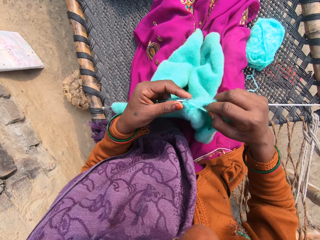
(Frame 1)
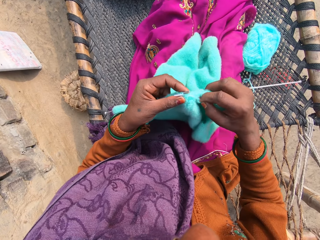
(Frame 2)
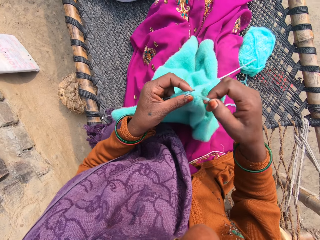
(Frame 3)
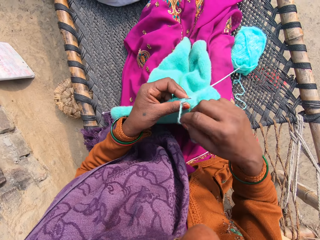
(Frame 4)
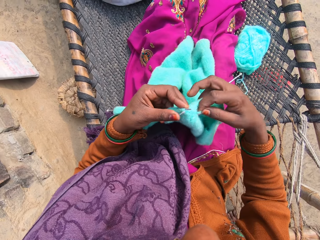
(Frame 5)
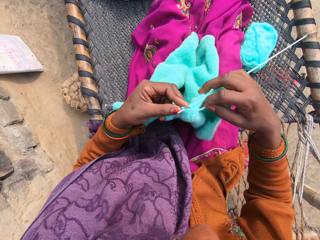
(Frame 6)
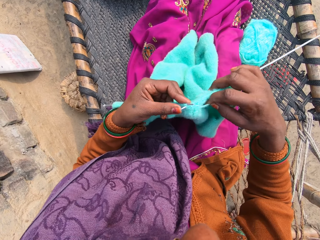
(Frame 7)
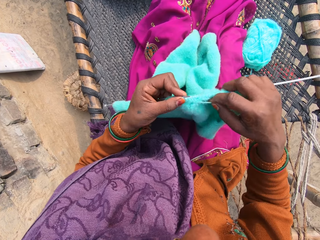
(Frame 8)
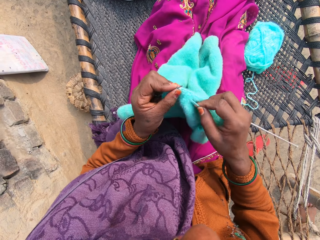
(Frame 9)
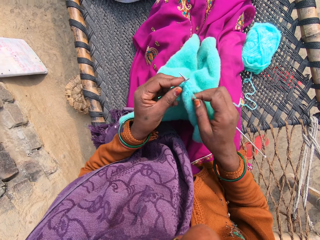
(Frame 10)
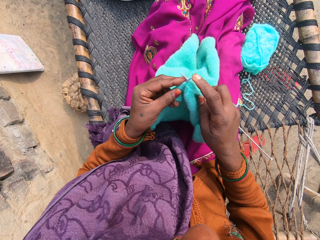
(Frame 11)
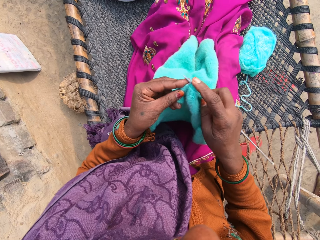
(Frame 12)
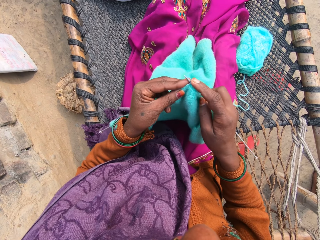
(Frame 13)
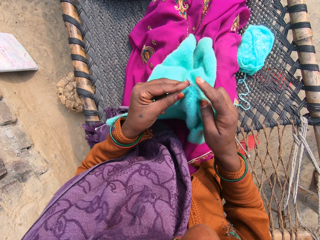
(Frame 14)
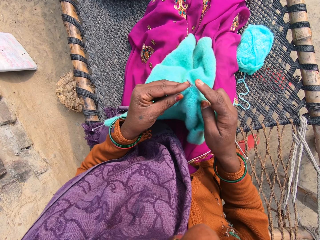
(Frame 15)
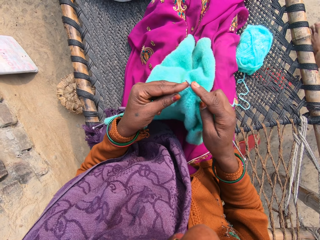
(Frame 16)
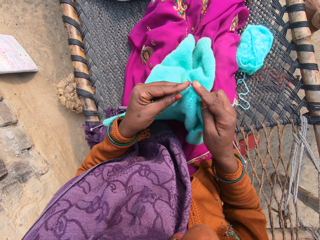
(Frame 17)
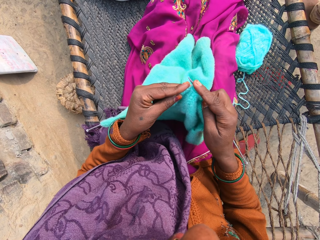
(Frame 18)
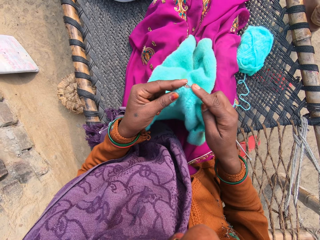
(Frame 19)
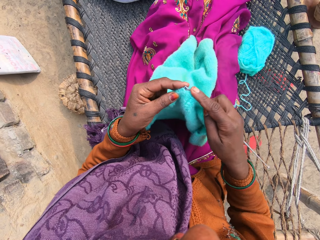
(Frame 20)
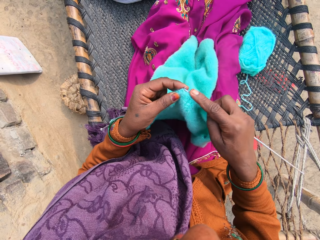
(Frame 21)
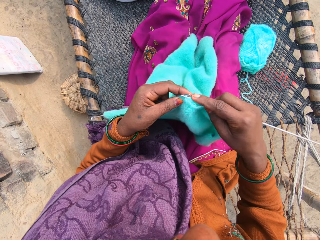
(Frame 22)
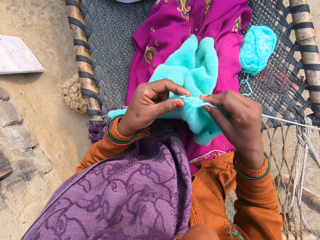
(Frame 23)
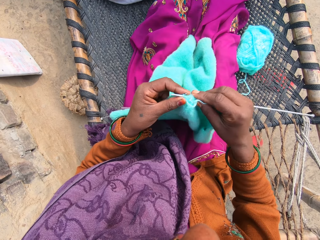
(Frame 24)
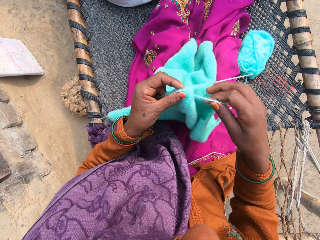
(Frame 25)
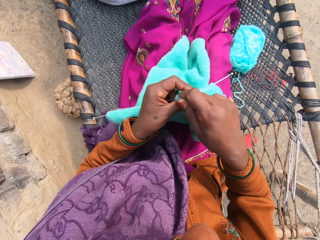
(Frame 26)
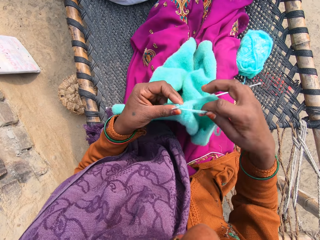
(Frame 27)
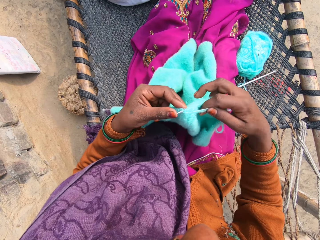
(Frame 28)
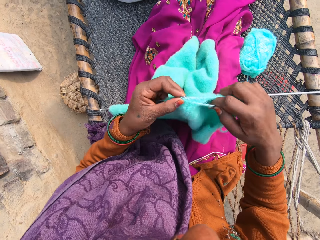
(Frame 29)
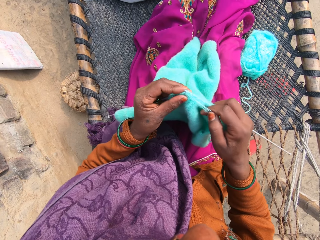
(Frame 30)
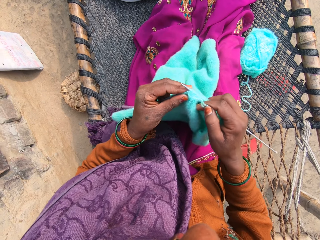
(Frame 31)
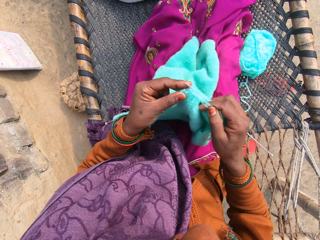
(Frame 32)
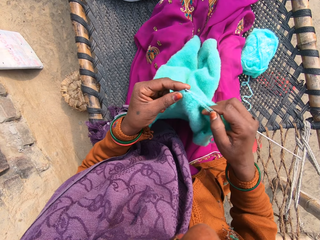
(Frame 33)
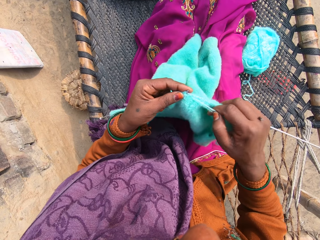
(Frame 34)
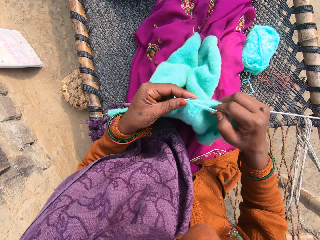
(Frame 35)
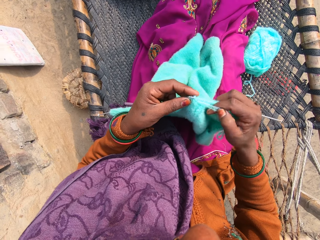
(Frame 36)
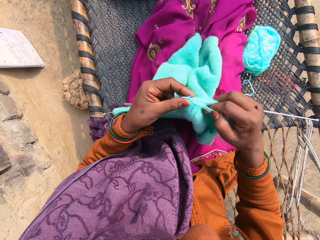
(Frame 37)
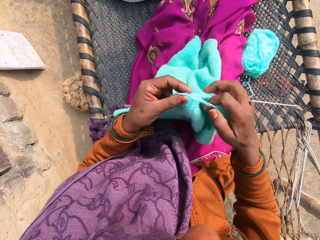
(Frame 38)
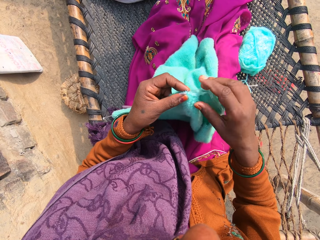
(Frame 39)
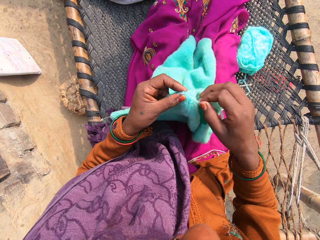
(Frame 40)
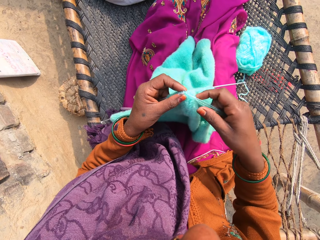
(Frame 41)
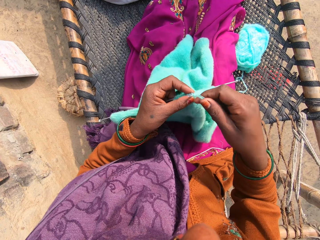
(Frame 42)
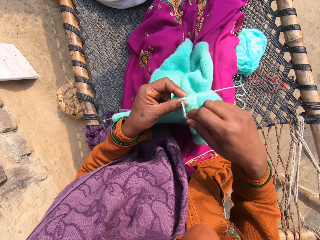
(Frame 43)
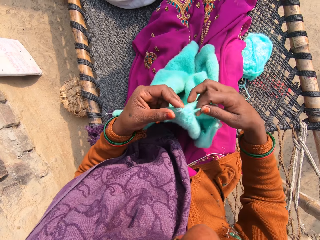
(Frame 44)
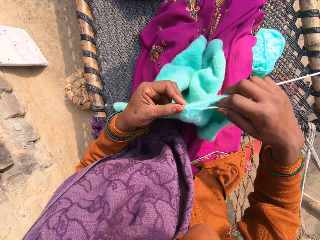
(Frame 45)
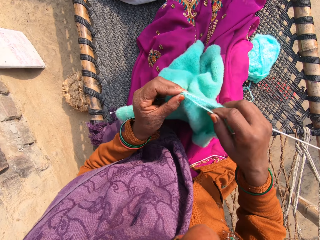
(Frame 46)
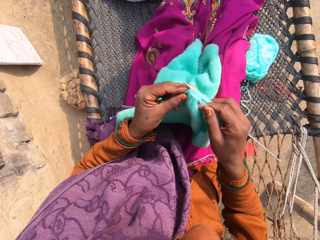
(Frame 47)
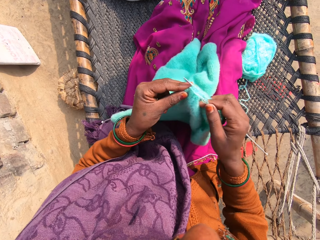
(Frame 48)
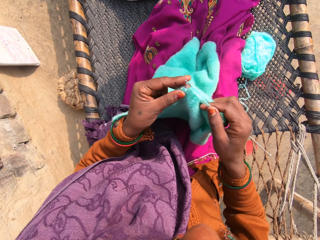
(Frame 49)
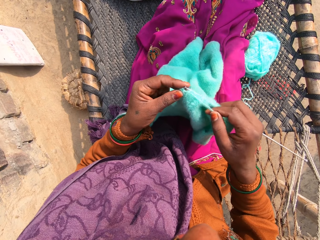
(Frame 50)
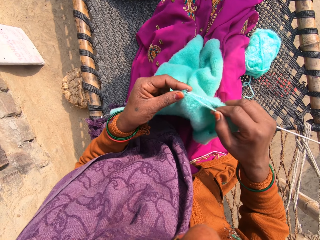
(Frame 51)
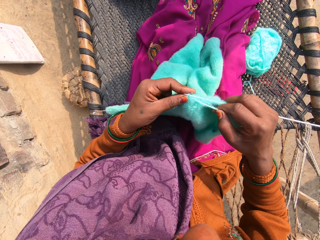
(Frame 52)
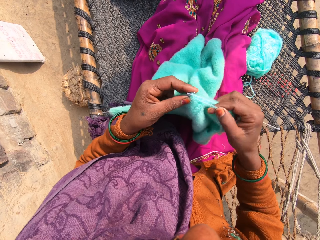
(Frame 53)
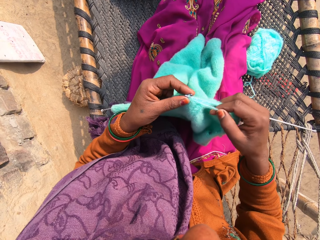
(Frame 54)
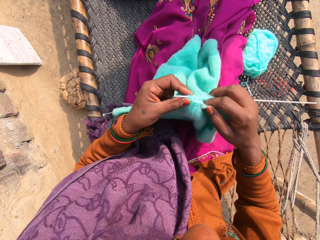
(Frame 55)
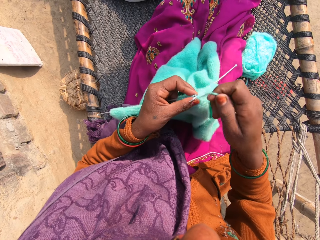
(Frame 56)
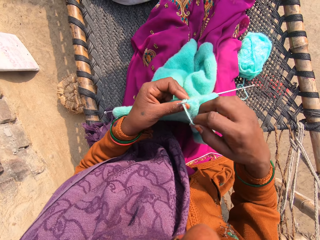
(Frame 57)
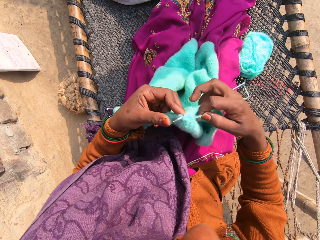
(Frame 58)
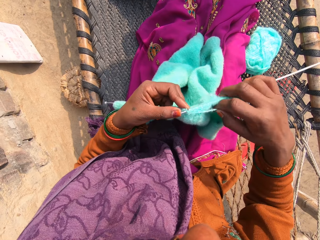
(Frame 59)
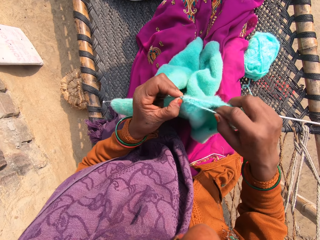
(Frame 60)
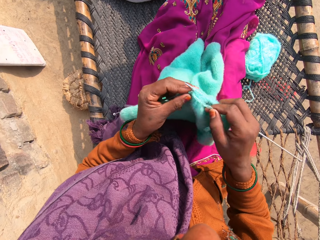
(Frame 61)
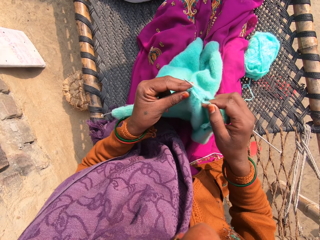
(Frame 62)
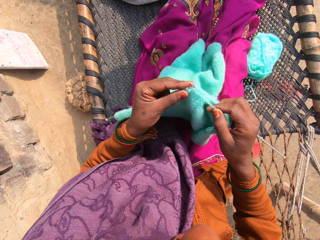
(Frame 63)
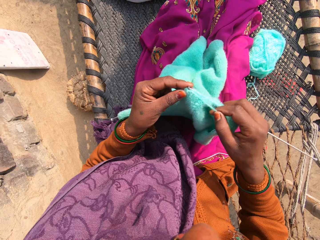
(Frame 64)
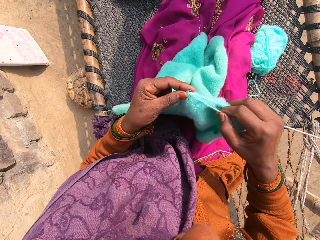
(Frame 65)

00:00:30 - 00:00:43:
The camera wearer crochets the sweater with the crochets in the right and the left hand. They talk to someone. They wrap the thread round the right hand crochet.

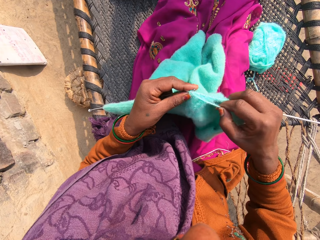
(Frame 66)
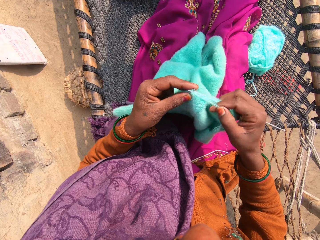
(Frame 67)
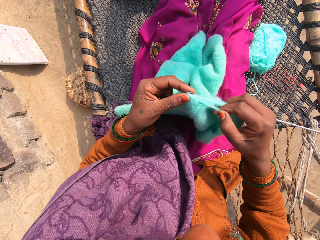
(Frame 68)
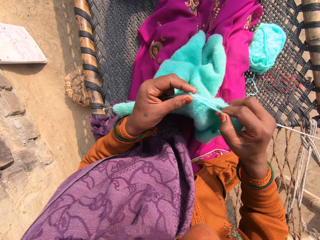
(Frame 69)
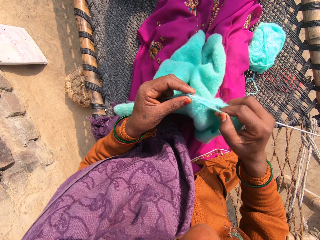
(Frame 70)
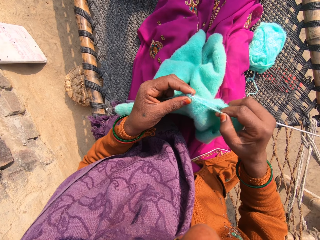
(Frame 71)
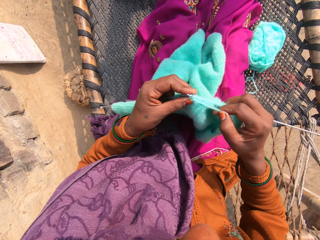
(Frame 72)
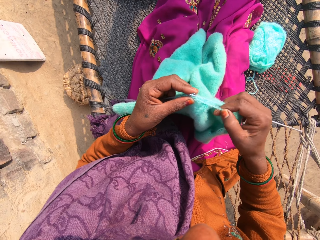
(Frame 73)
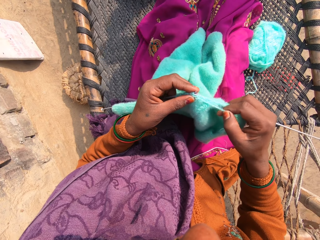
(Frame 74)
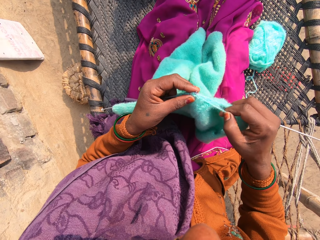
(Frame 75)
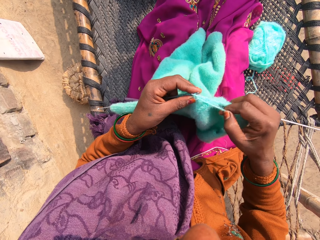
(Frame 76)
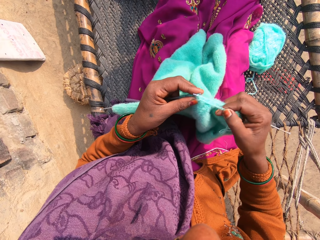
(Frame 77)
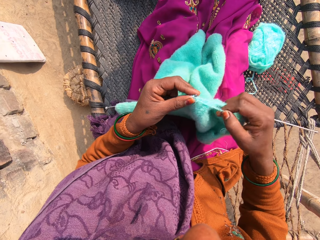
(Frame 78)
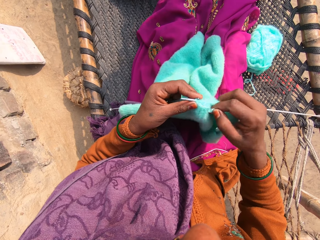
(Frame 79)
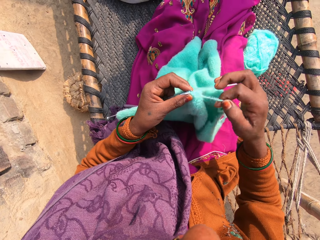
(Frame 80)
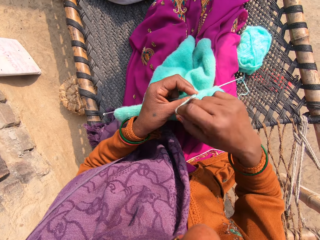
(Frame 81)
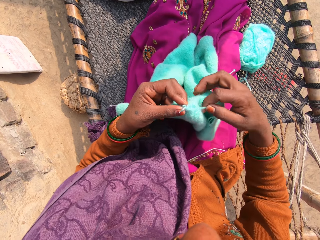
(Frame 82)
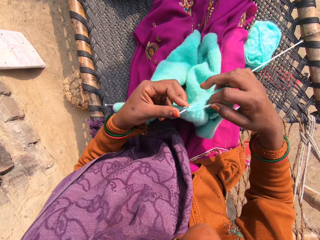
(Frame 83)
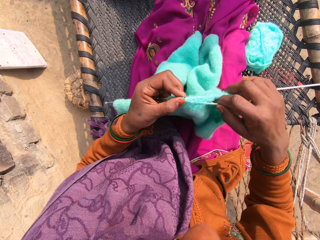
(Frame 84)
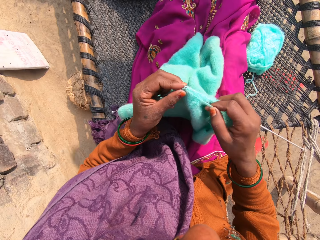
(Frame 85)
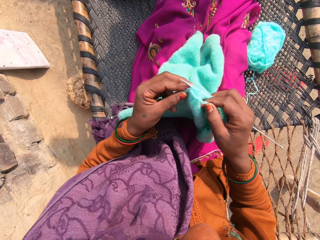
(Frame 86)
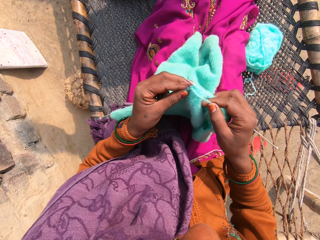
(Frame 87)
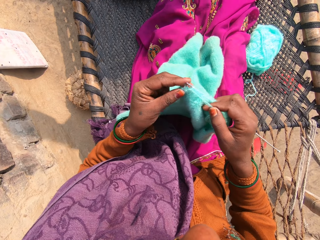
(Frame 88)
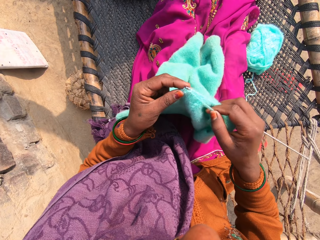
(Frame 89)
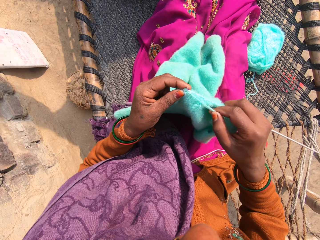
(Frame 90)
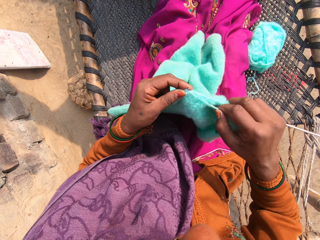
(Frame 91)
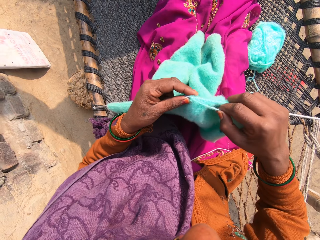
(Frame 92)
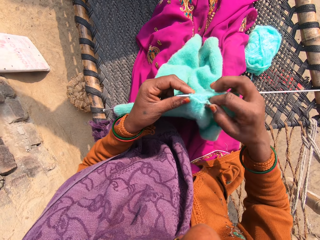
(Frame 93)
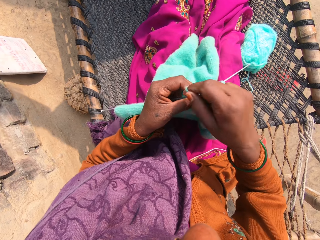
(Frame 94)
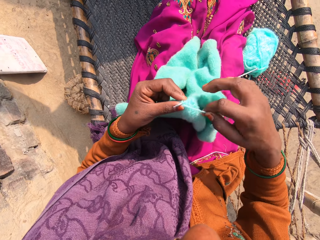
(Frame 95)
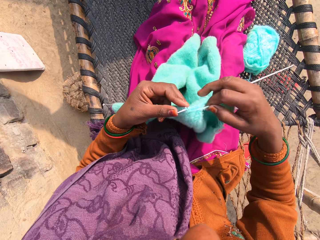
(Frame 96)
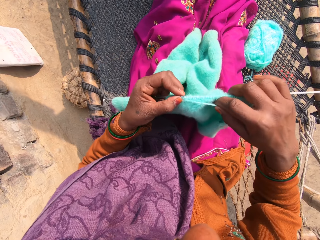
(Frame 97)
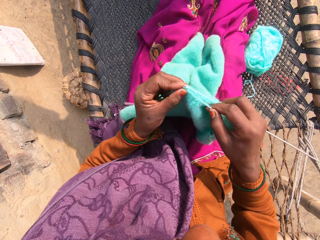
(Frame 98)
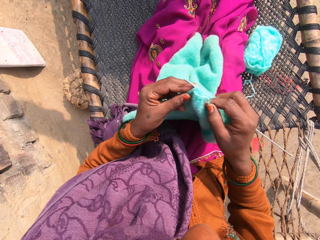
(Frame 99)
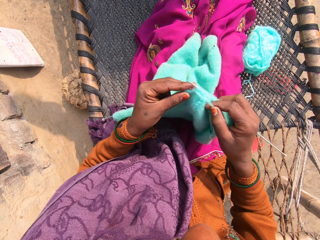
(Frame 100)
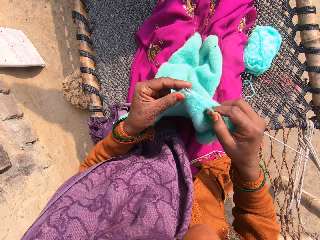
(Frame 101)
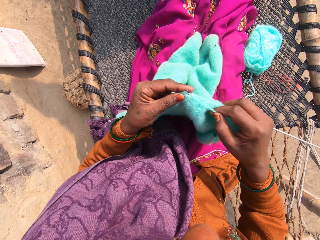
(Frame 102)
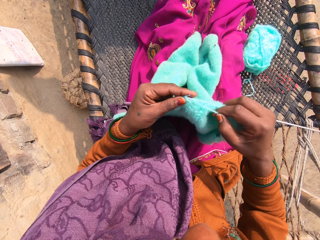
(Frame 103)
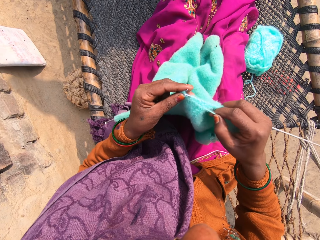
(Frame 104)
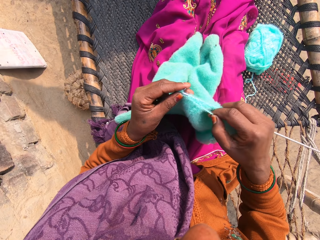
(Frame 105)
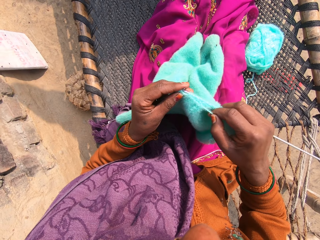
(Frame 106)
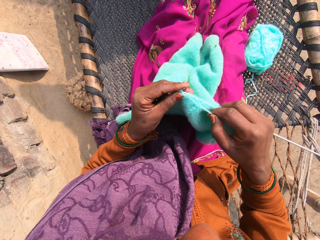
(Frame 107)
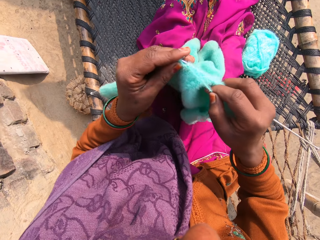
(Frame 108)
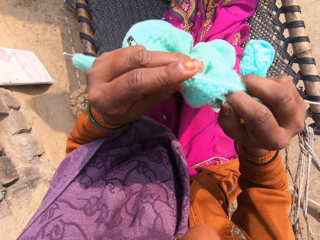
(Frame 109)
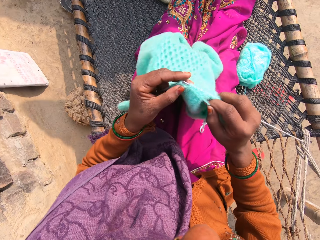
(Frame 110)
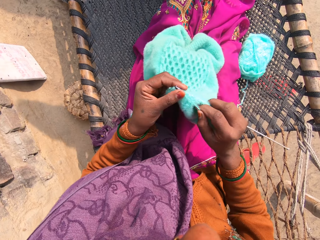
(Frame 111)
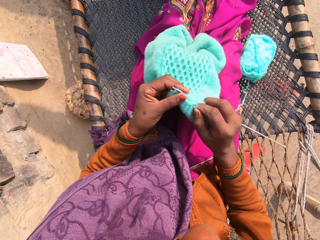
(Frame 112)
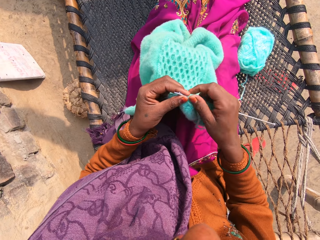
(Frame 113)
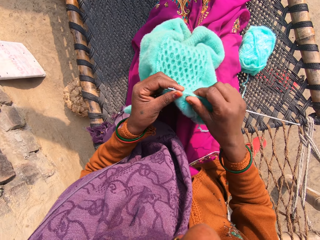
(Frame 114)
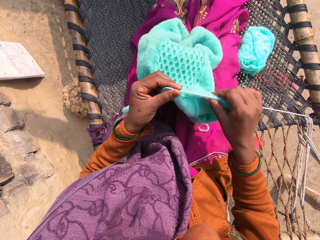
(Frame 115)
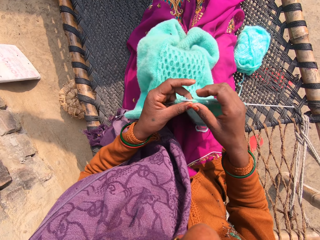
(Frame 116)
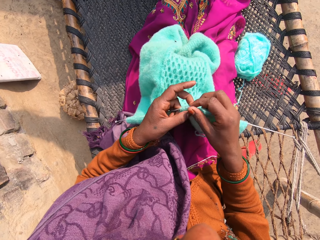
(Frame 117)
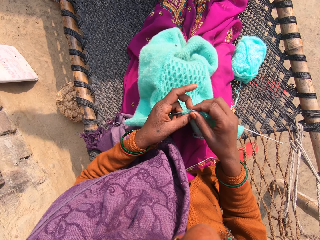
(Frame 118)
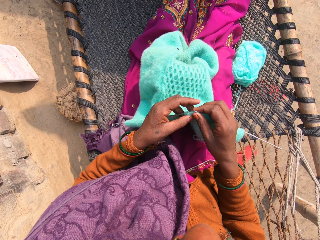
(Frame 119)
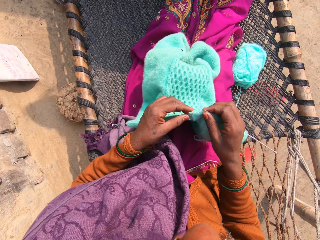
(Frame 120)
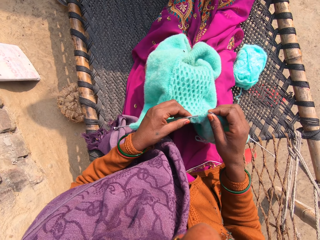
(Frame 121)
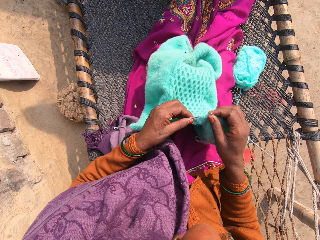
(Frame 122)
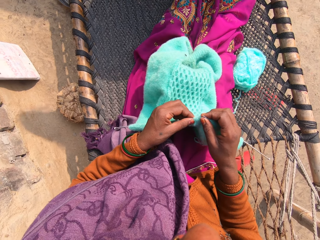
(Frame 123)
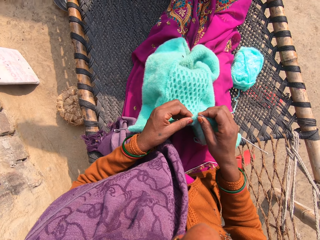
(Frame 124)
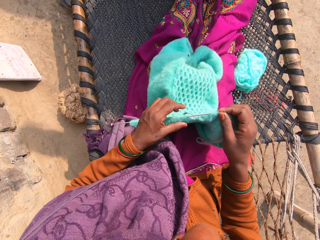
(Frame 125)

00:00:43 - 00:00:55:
The camera wearer adjusts the knitting pins and the piece of garment with her hands. She crochets the sweater with the crochets in the right and the left hand.
